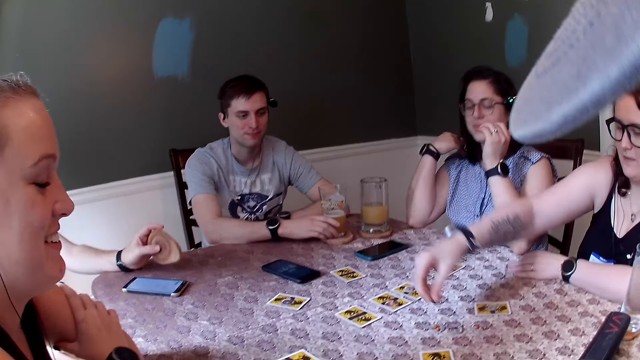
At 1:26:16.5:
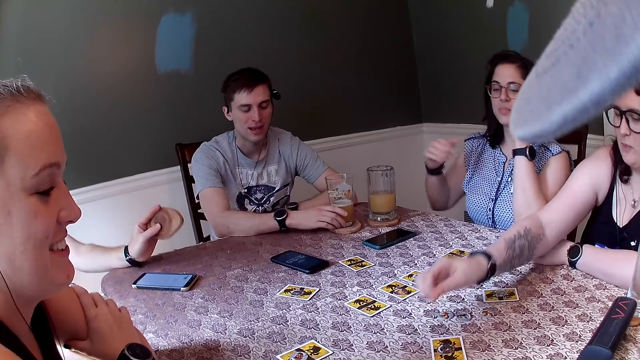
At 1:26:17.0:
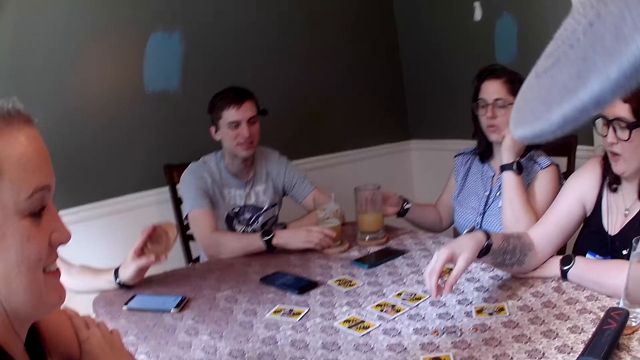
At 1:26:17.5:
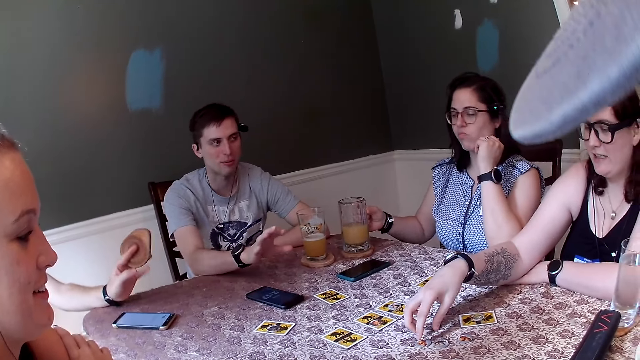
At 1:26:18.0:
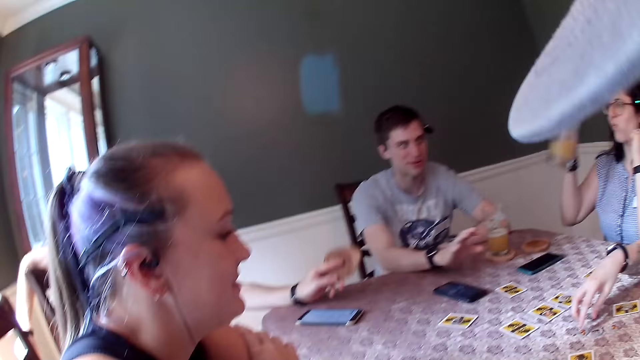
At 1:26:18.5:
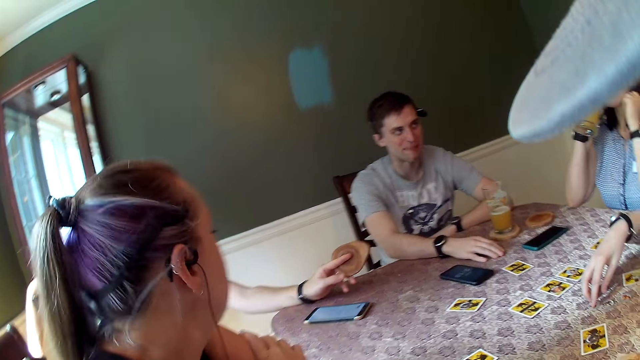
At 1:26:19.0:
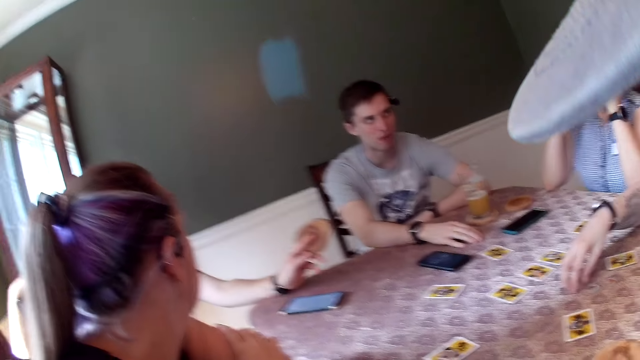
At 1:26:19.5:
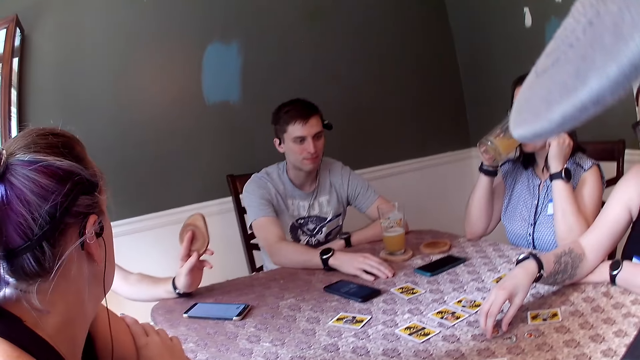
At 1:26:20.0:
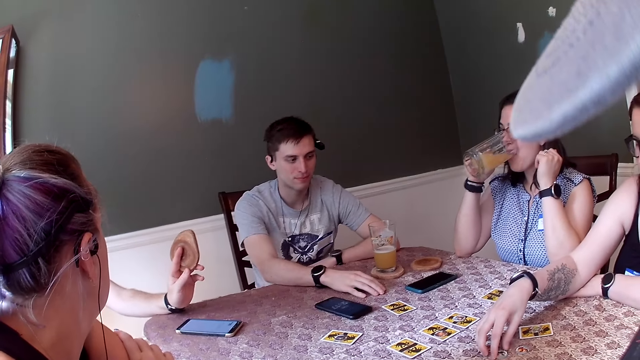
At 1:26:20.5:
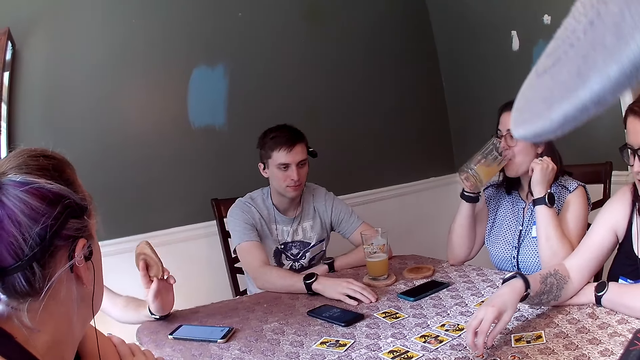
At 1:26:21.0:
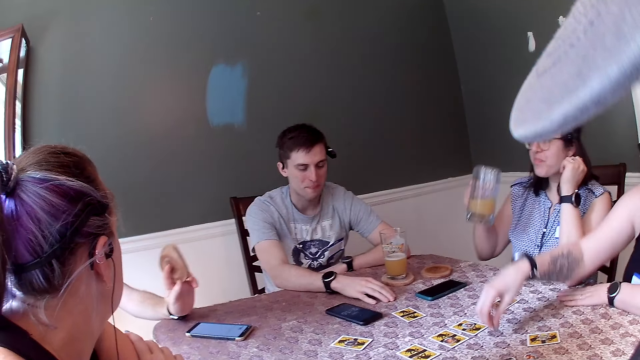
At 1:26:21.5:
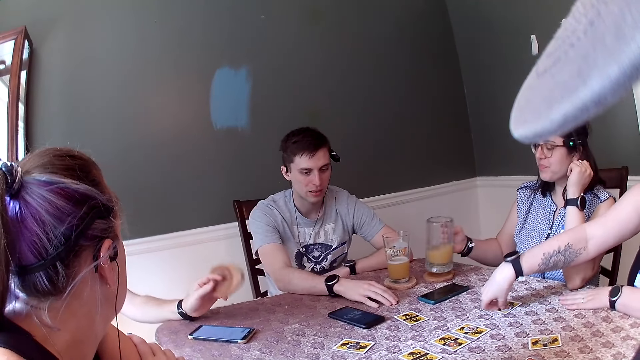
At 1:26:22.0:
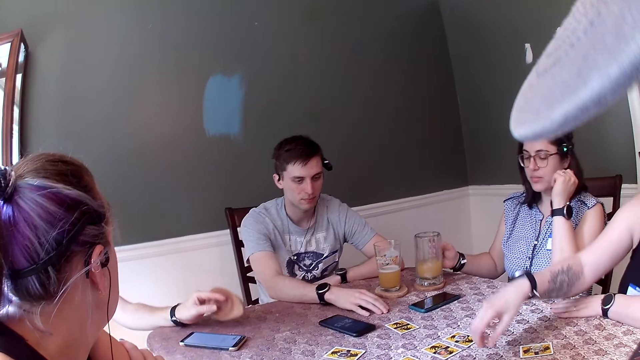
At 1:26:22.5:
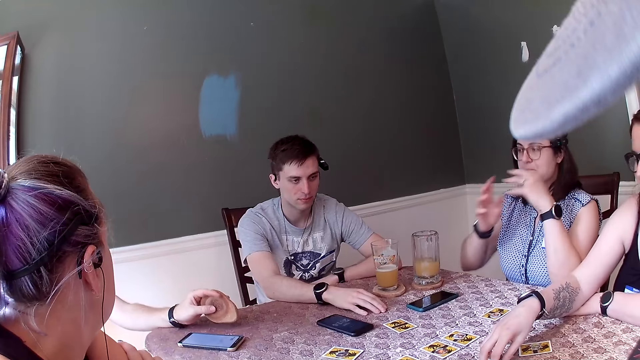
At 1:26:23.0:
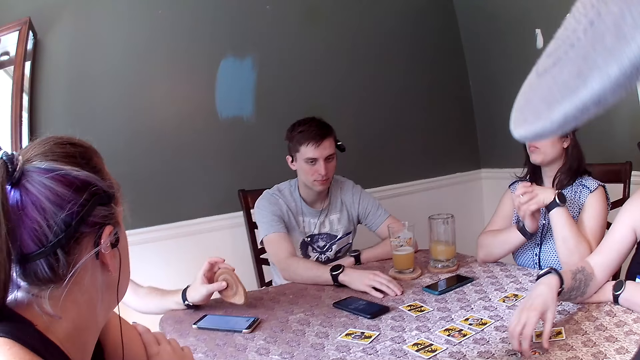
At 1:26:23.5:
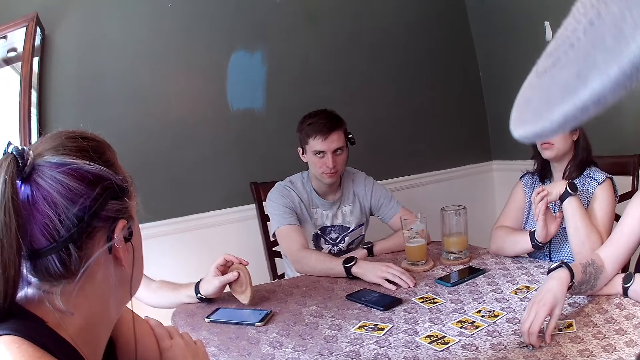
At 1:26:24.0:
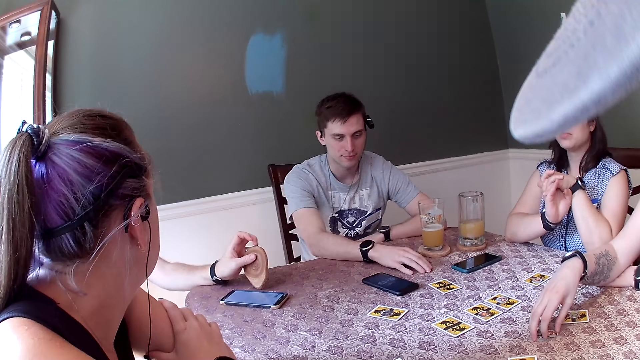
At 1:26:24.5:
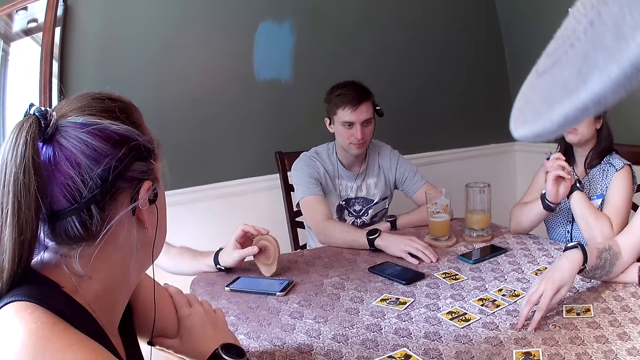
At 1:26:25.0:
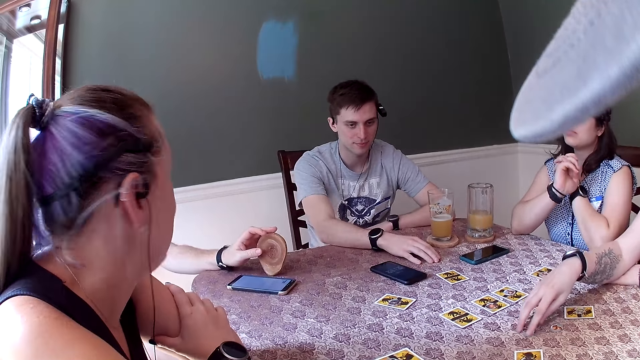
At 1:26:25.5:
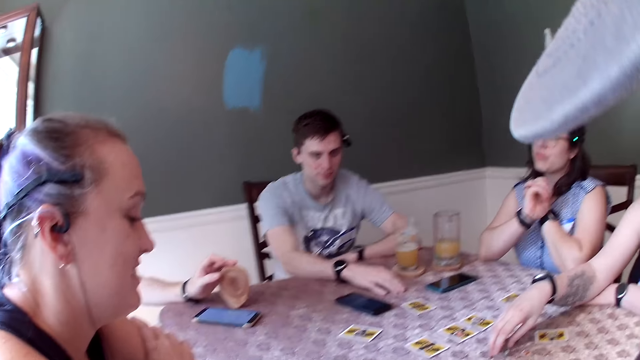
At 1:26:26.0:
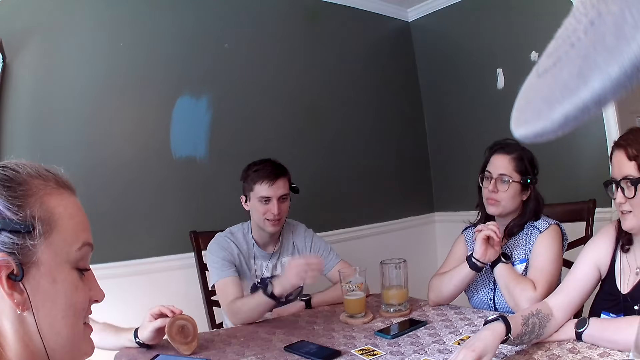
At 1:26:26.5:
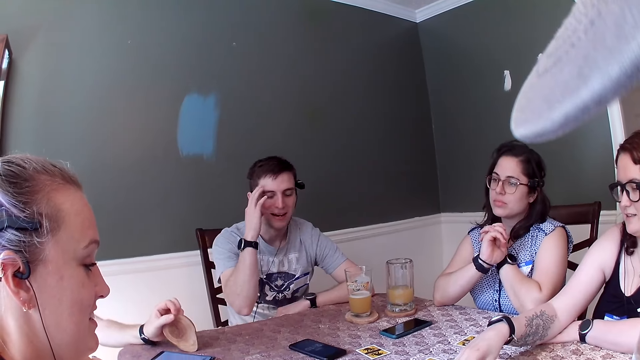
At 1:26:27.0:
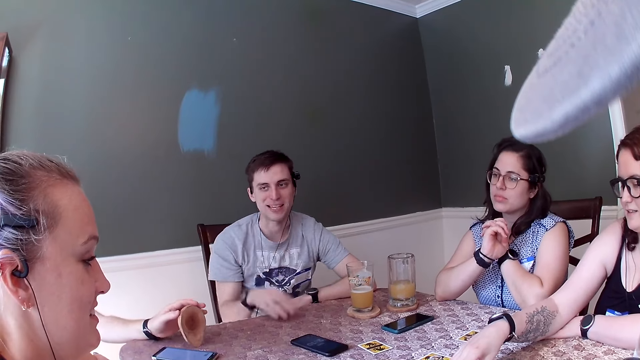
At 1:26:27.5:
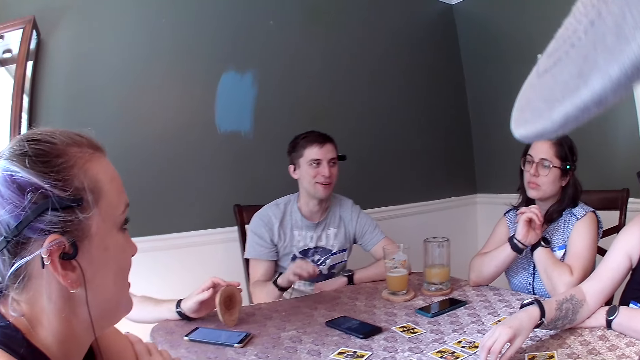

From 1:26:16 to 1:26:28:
A woman picks a card from a card on the table with her right hand and drops the card on a card on the table with her right hand. Another woman picks up a glass cup of juice from the table with her right hand. She drinks juice from the glass cup in her right hand and drops the glass cup on the table with her right hand. The first woman places her right hand on a card on the table and adjusts cards on the table with her right hand.

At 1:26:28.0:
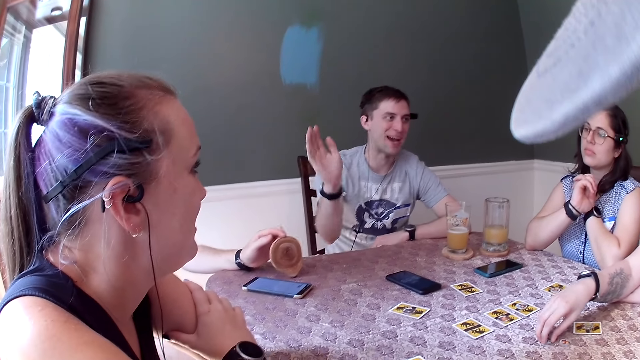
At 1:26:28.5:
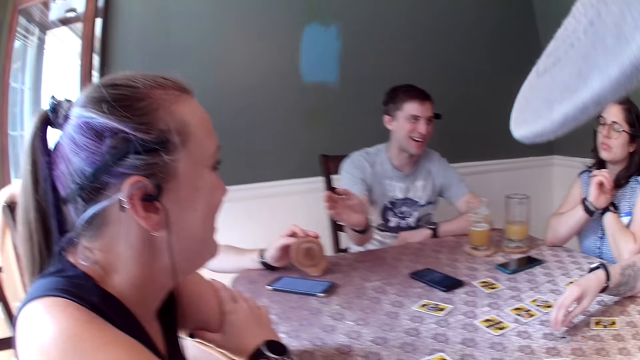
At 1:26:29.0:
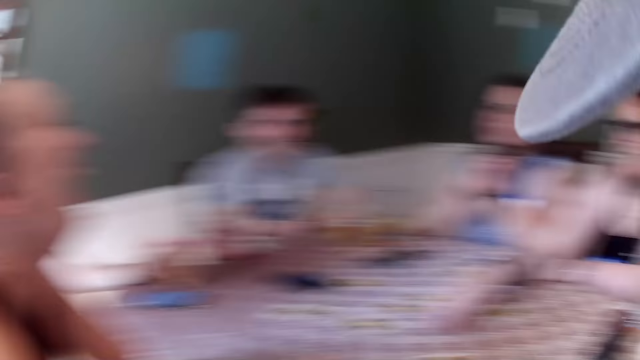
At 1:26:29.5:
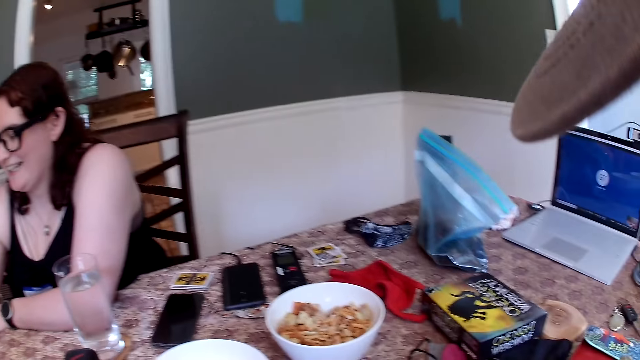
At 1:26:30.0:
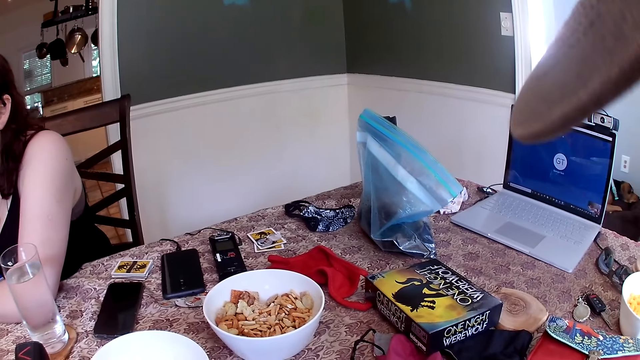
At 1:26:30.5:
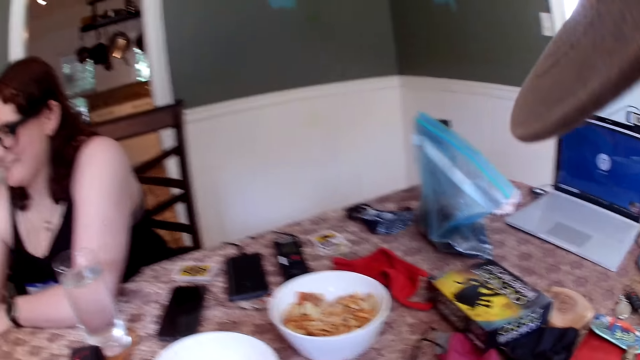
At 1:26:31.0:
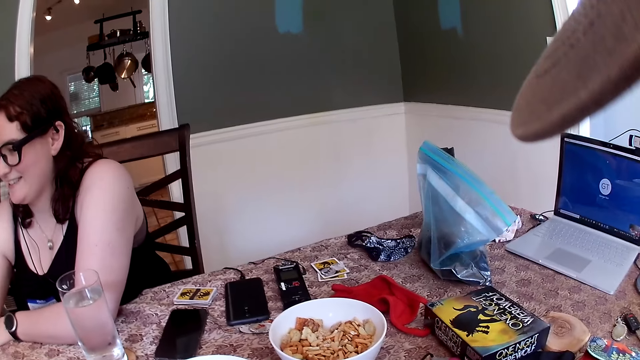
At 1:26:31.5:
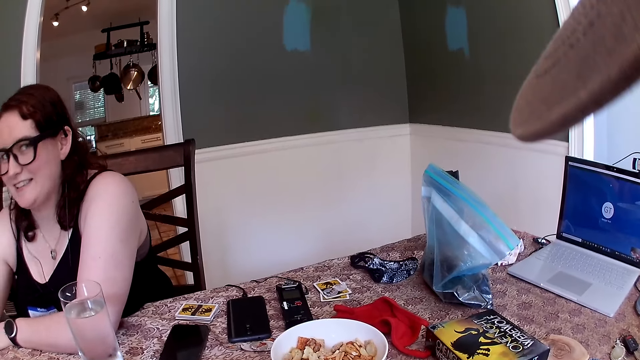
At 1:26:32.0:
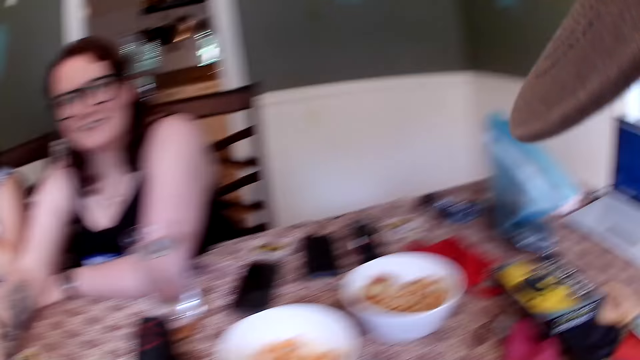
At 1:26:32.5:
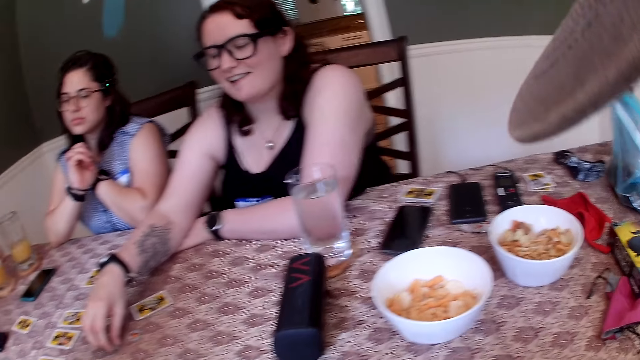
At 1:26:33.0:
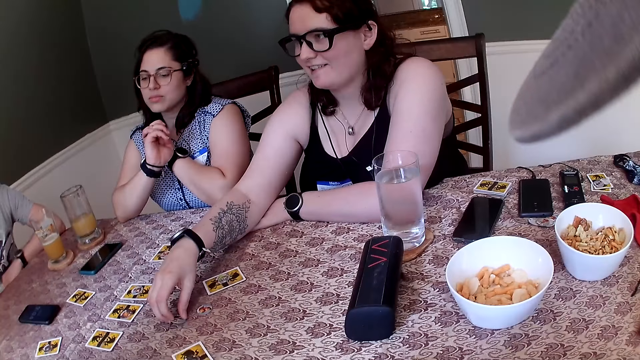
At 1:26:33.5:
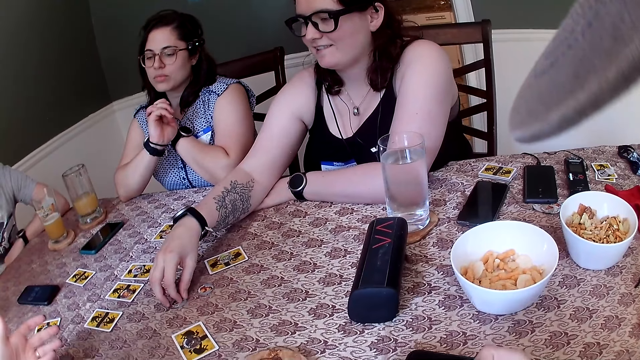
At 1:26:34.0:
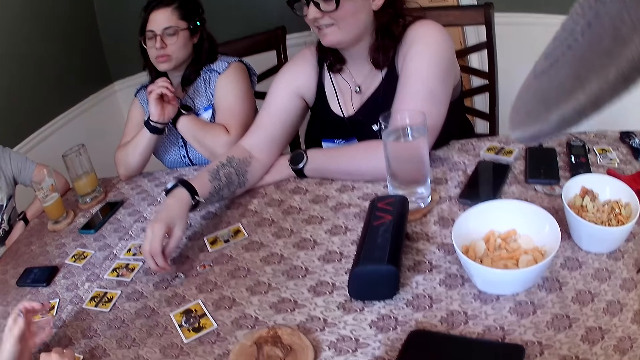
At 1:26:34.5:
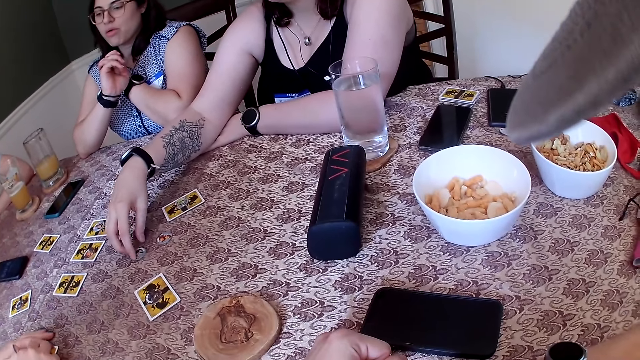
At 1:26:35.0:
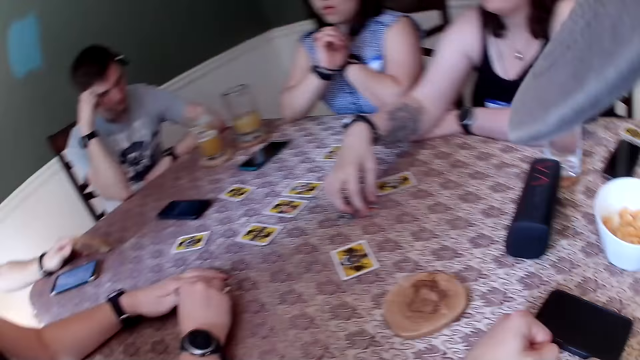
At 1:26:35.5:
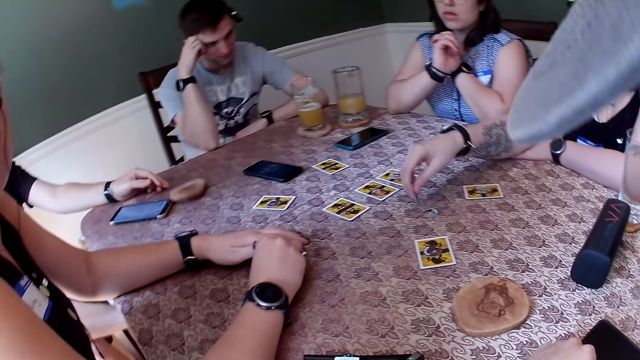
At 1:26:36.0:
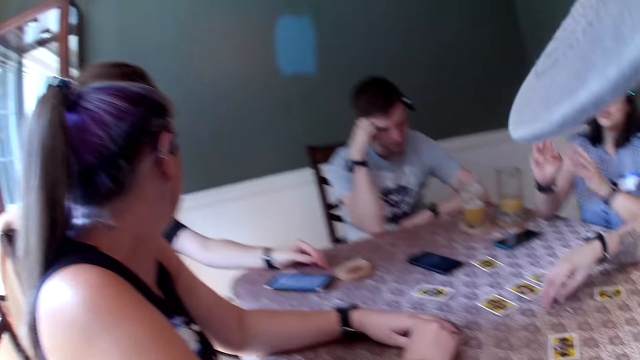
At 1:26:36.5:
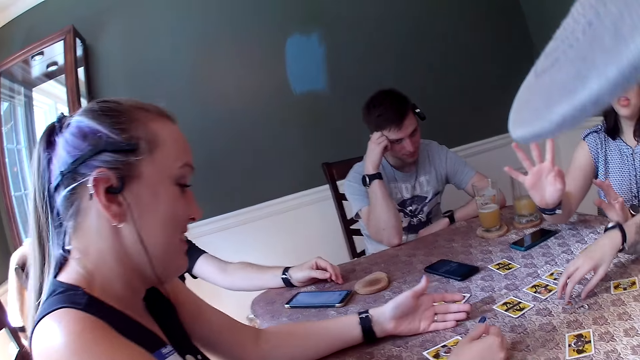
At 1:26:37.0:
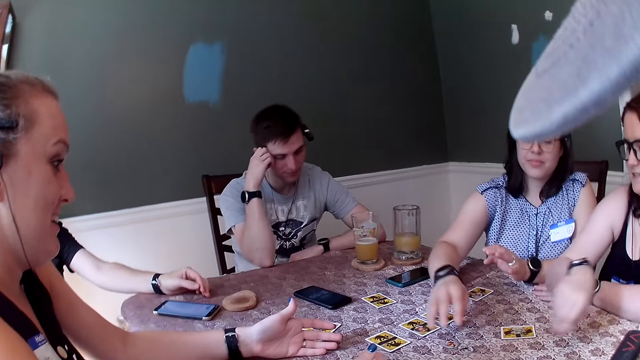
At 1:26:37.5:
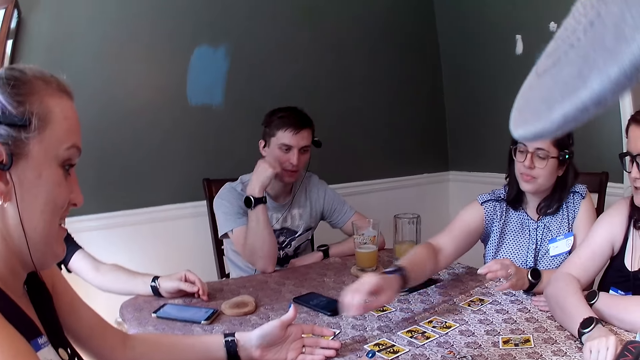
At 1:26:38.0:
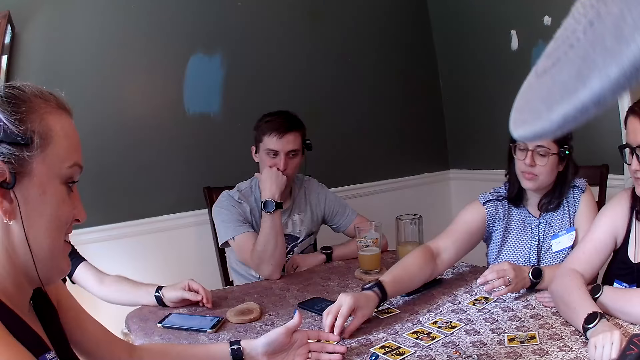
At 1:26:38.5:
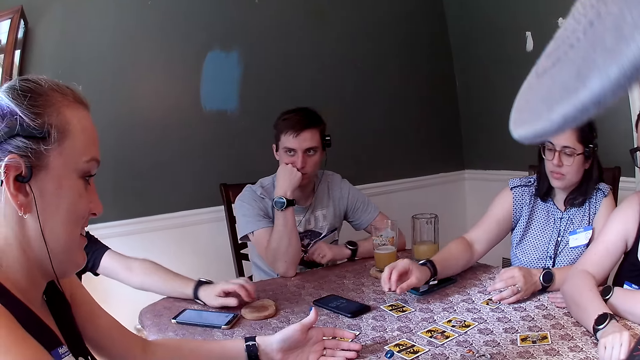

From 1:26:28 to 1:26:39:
The camera wearer looks around. The woman picks a card from the table with her right hand and drops the card on a card on the table with her right hand.
